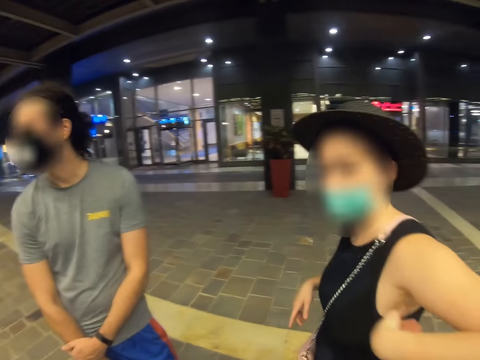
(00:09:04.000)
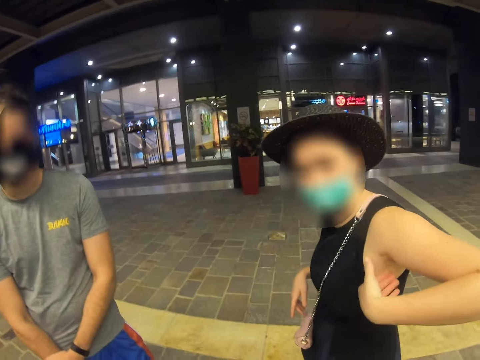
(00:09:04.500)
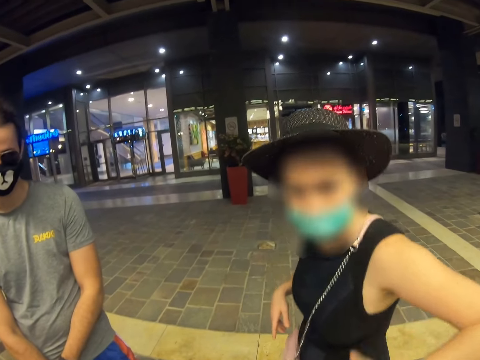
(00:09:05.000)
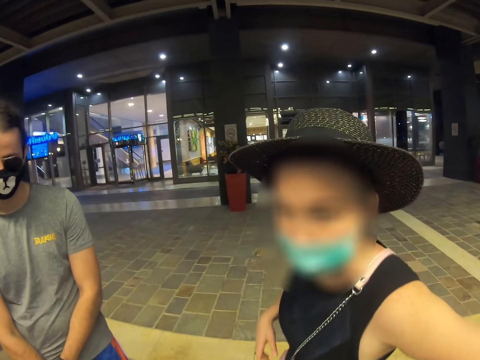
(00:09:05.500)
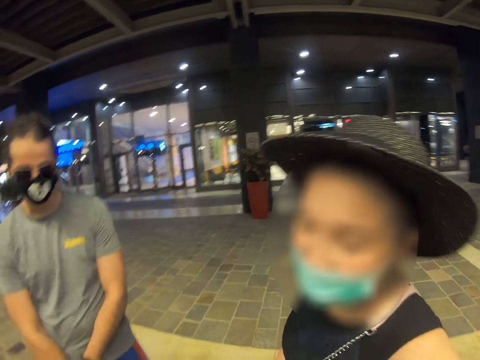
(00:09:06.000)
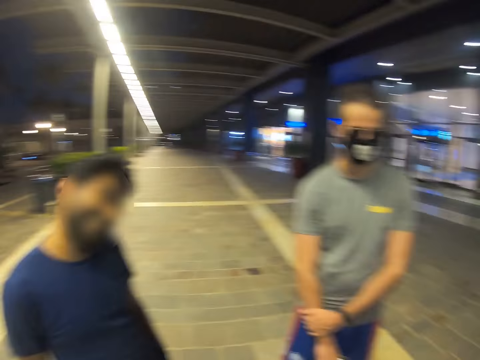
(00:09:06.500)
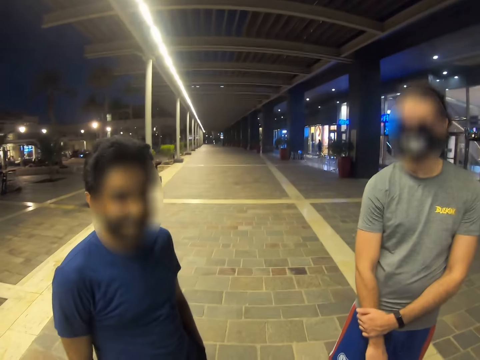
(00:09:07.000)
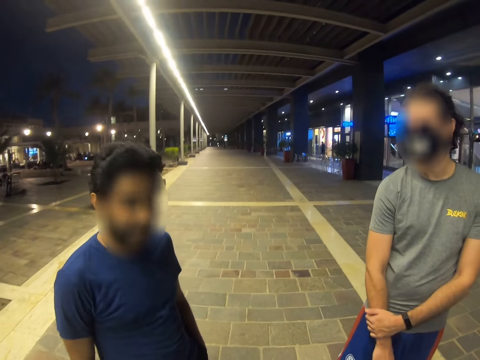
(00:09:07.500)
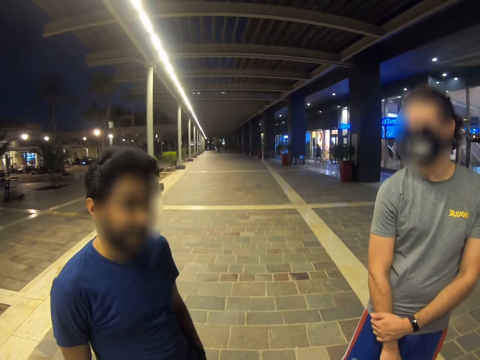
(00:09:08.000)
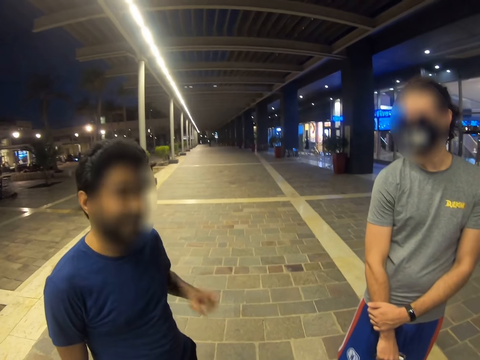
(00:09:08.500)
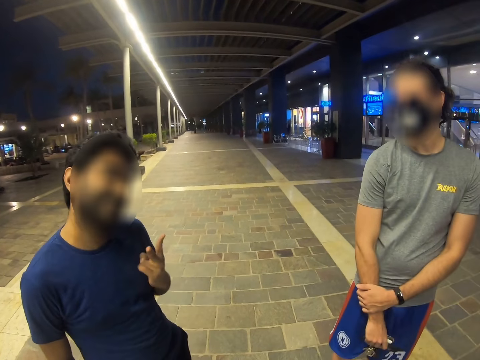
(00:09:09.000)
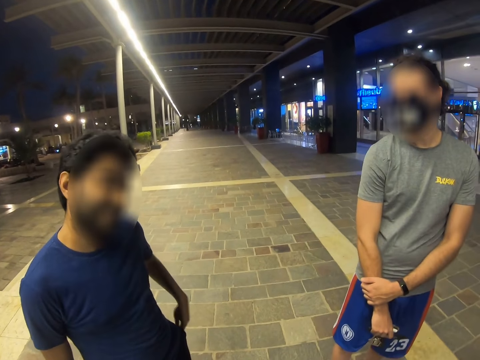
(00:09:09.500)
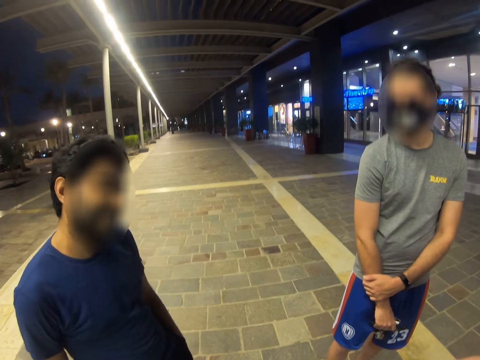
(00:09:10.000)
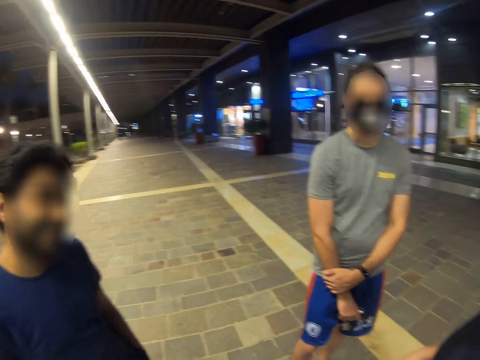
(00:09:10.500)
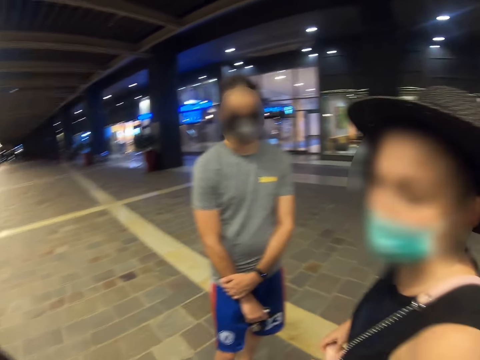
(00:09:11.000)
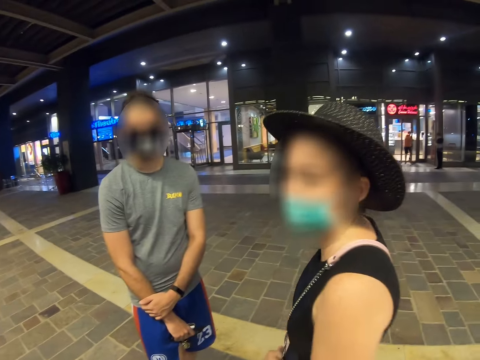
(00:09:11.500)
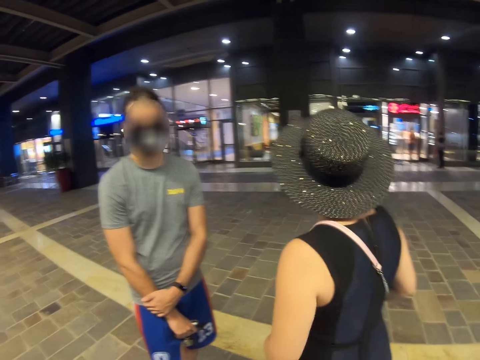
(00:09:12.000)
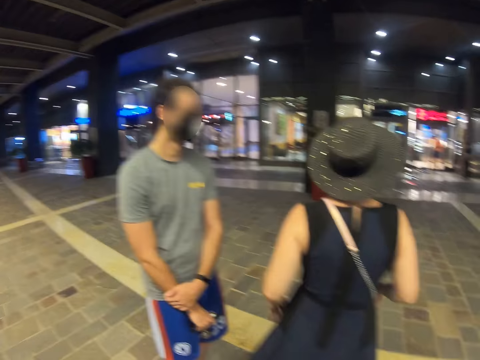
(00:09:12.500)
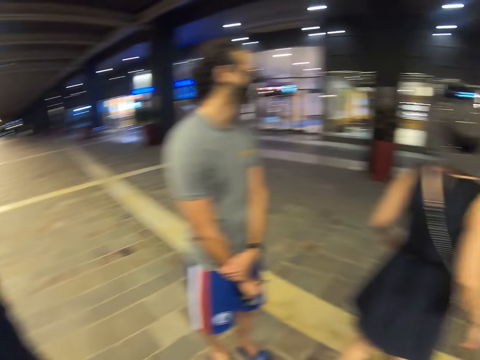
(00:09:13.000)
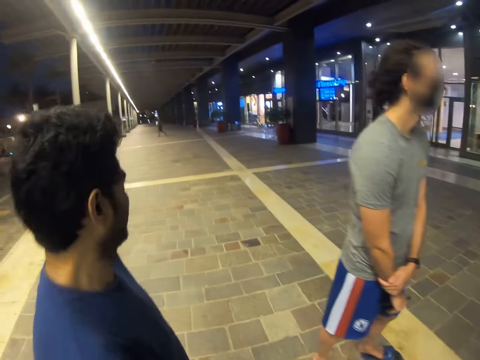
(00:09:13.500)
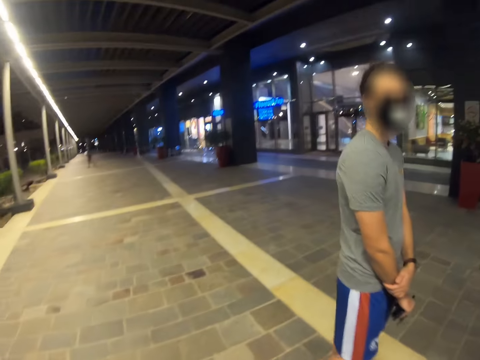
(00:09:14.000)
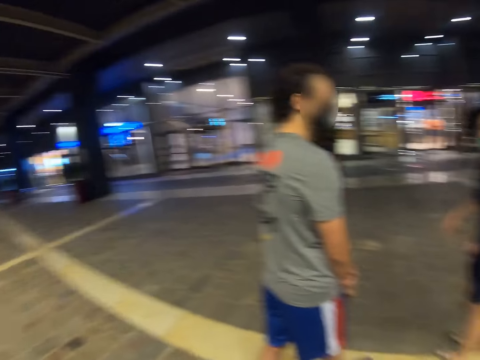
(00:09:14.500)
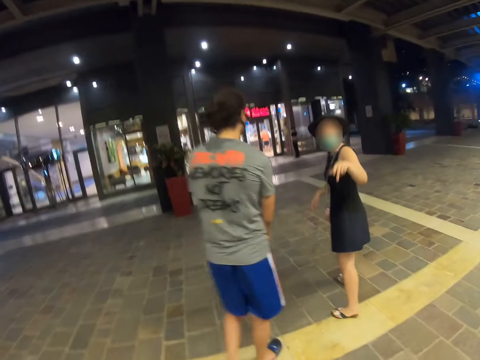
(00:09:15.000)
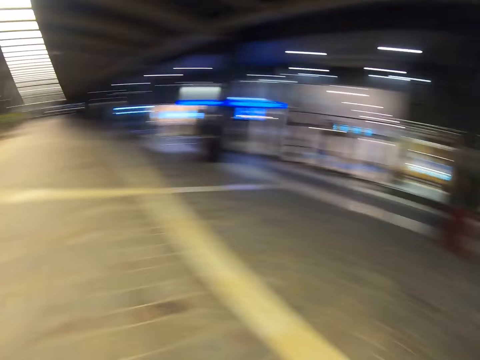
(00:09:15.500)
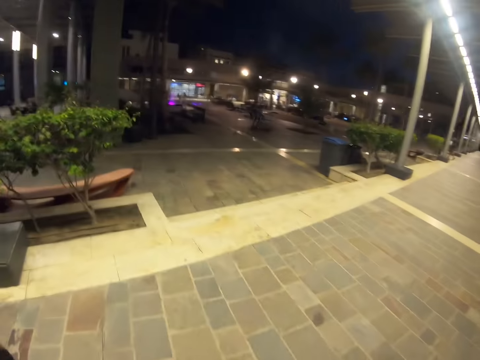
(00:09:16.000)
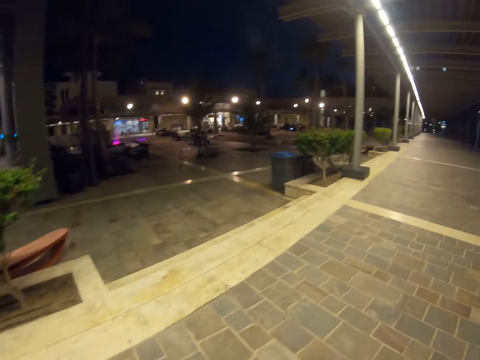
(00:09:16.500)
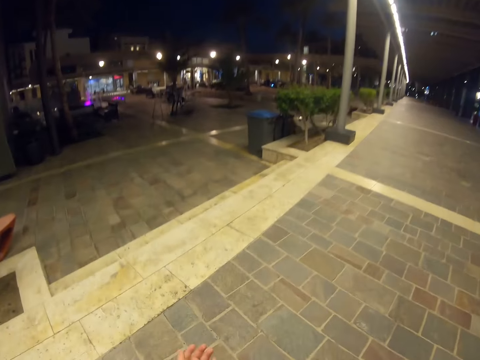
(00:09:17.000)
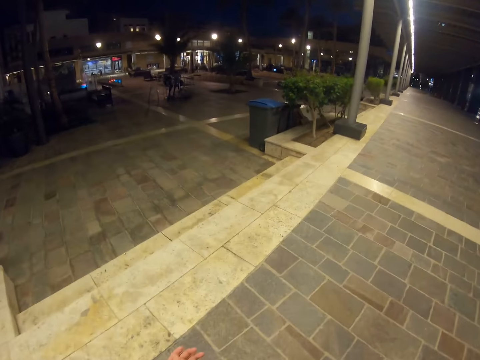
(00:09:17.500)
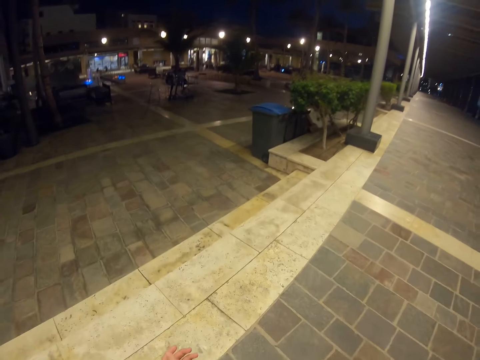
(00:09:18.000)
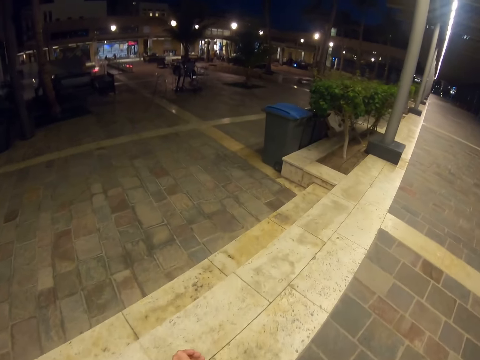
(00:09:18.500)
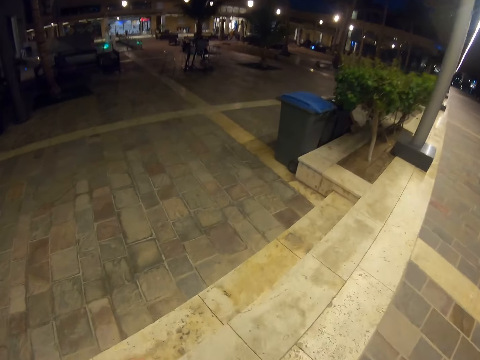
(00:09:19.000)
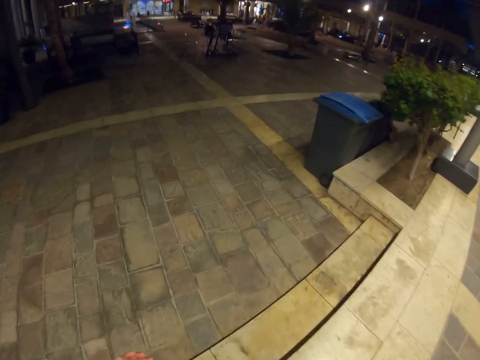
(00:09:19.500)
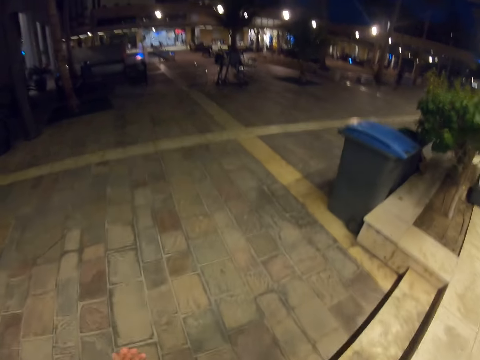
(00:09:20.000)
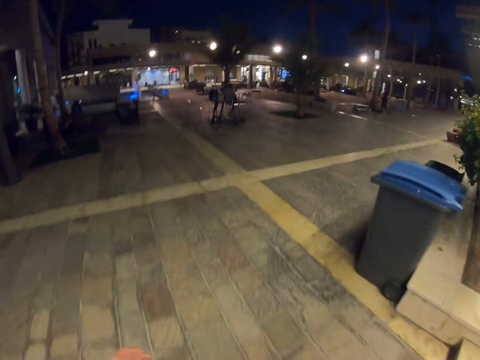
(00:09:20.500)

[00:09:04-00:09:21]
A man nods his head and swings a hand. A woman walks away. Another man walks away. The first man waves hands. The camera wearer rides a skater bike. They walk around.

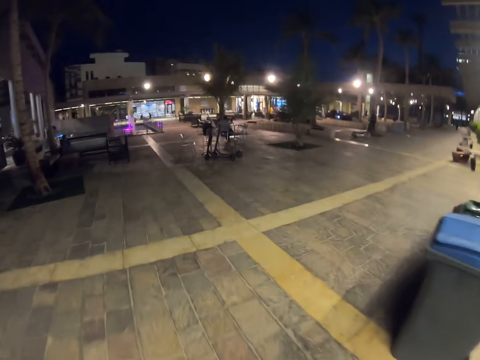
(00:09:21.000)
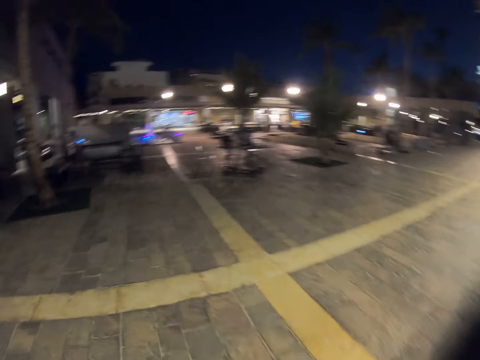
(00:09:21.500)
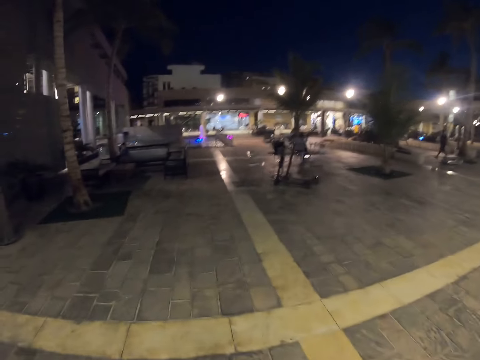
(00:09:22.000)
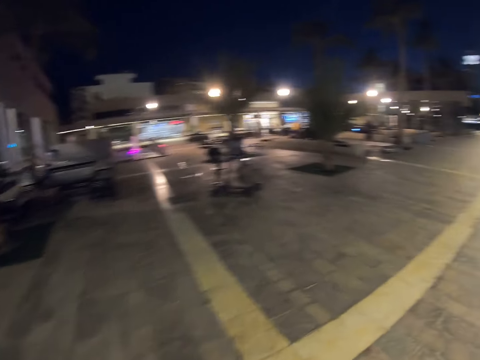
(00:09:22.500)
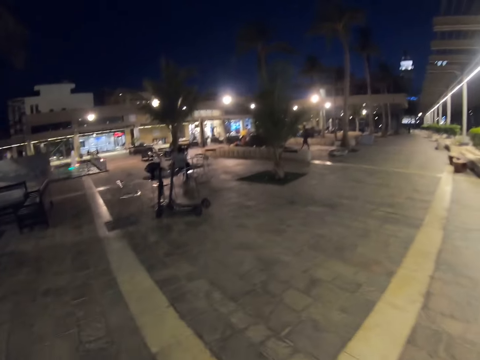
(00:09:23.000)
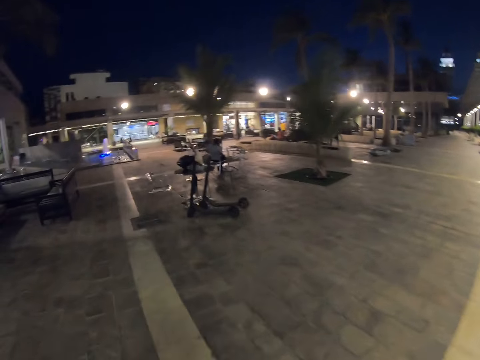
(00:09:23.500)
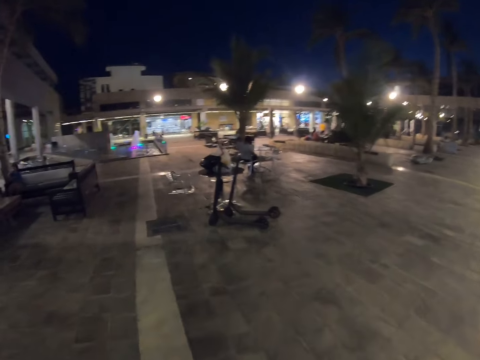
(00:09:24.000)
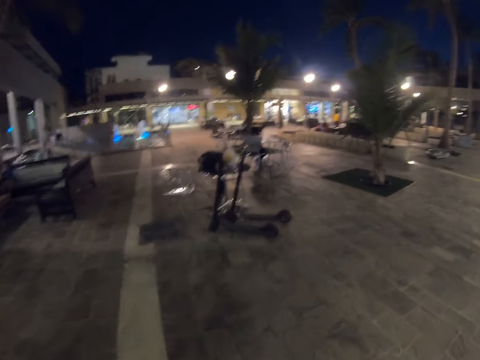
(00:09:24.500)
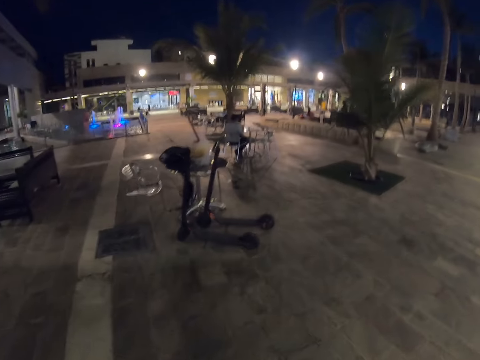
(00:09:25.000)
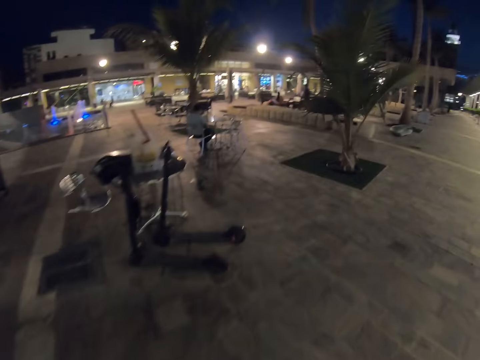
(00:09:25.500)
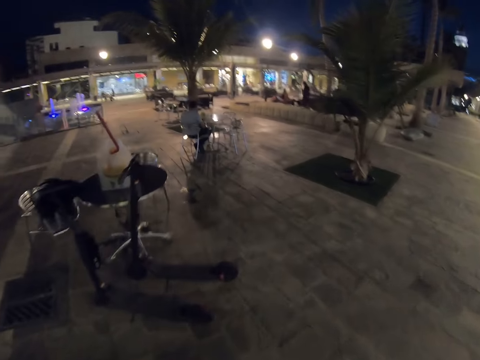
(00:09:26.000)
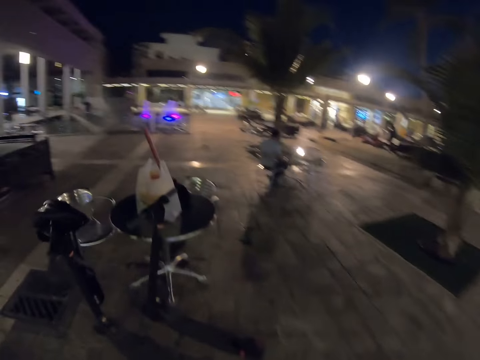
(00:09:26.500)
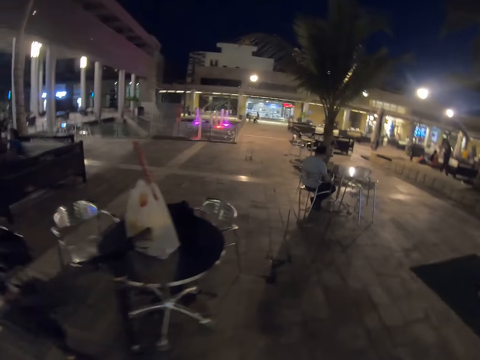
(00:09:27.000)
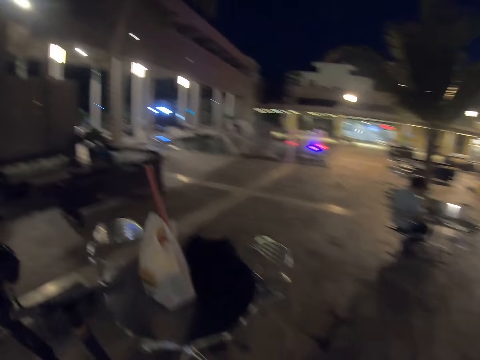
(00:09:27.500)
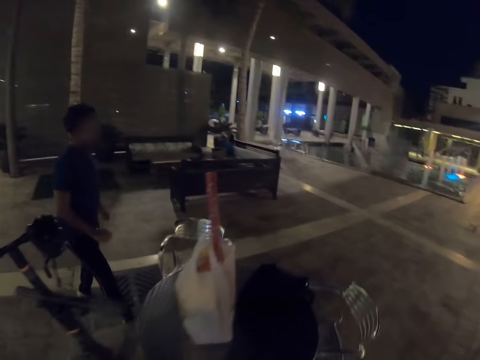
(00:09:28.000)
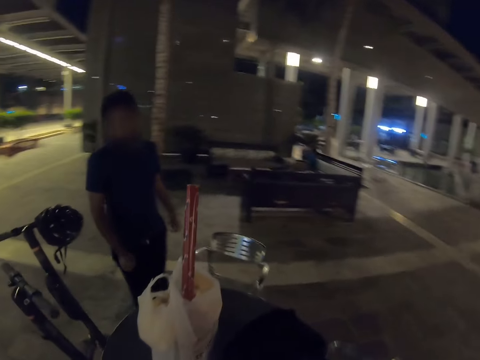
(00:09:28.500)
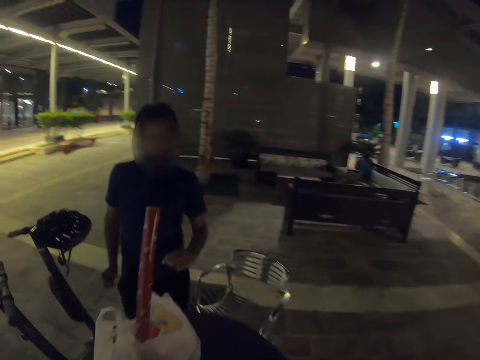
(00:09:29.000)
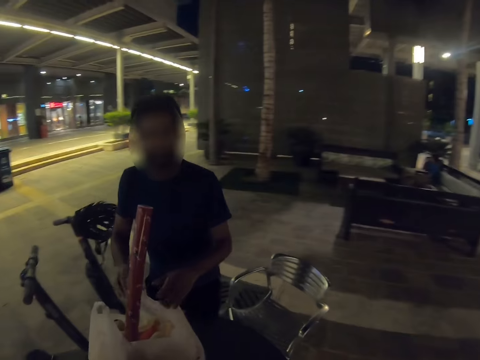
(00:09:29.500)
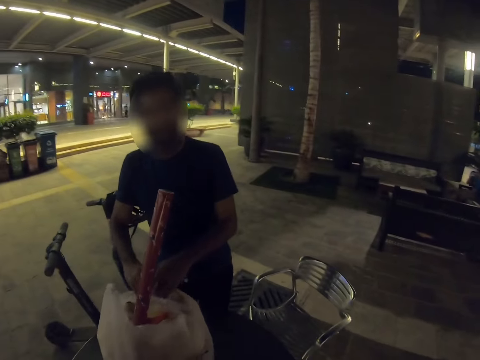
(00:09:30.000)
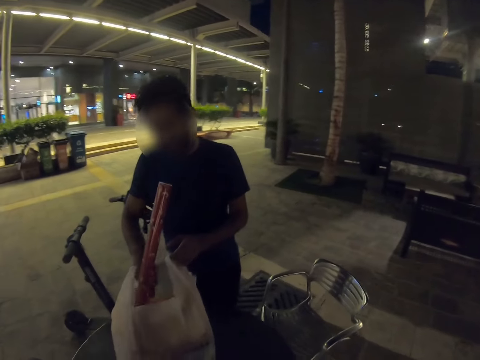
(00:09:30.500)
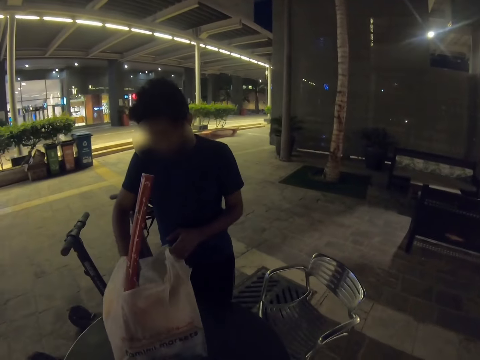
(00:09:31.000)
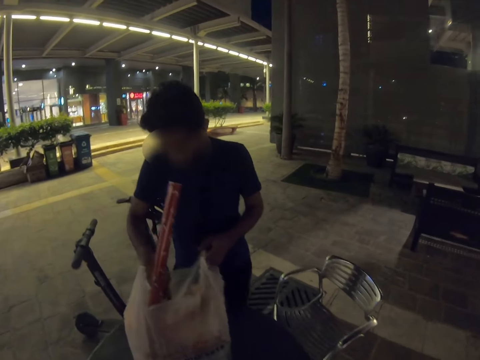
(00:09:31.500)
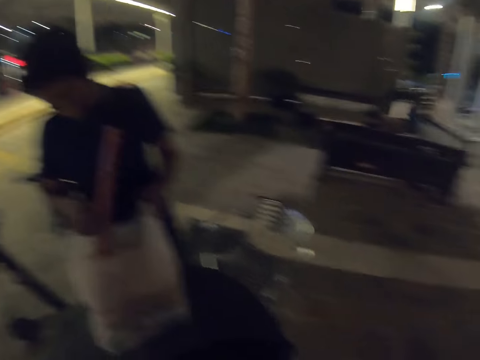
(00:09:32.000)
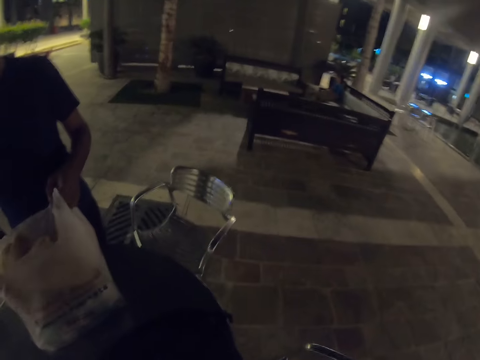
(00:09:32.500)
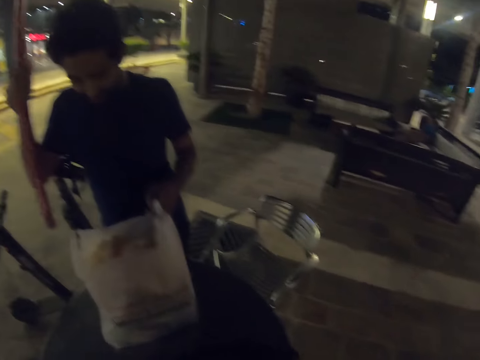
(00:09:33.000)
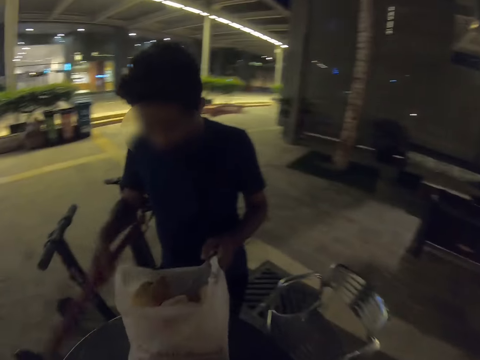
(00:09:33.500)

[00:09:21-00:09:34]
A man walks around. The man opens a polythene bag, picks up a shopping bag and searches the shopping bag. The man picks up gift wrap.
